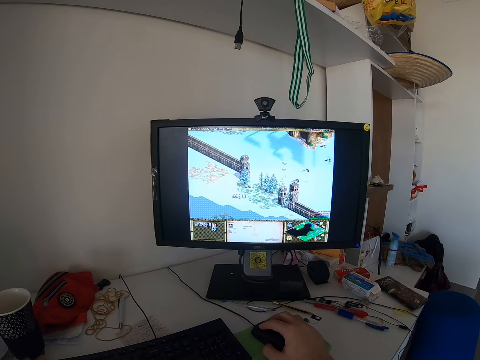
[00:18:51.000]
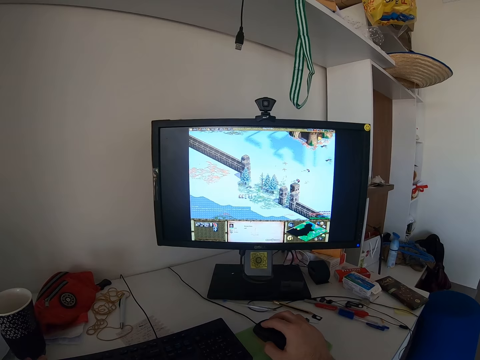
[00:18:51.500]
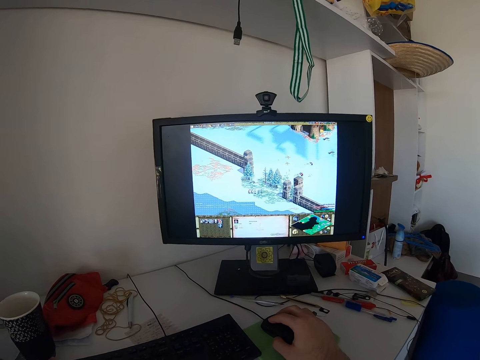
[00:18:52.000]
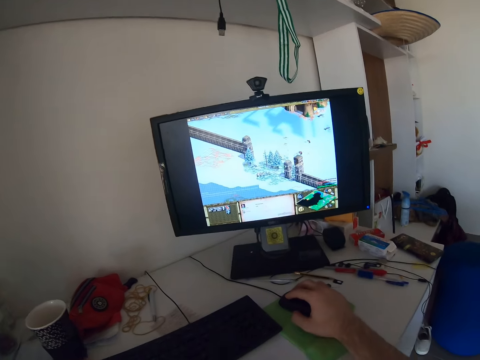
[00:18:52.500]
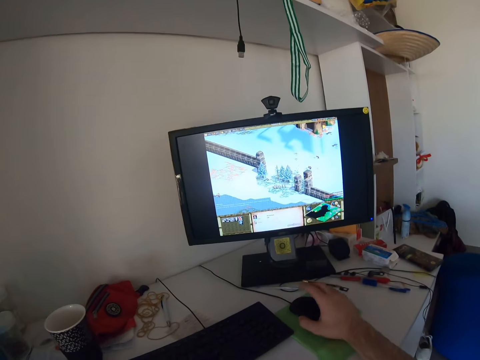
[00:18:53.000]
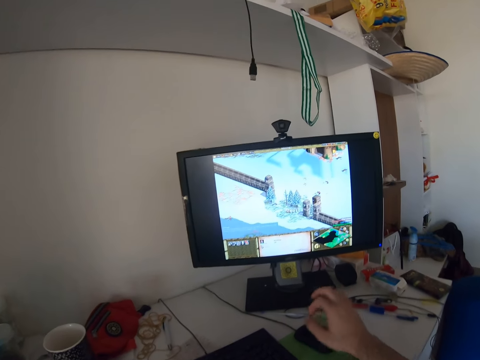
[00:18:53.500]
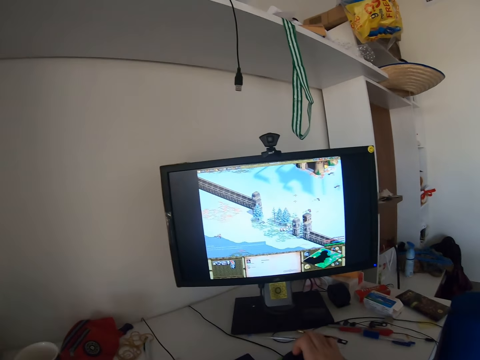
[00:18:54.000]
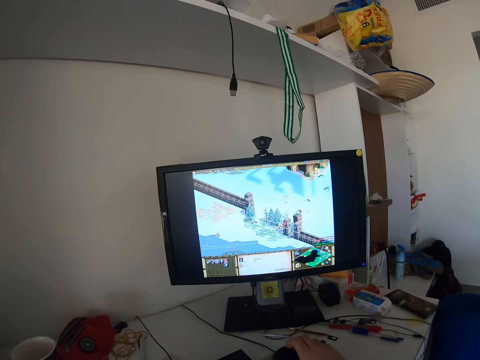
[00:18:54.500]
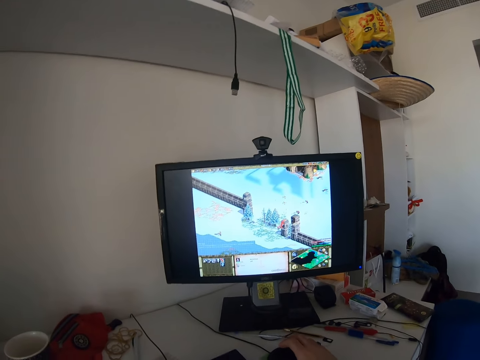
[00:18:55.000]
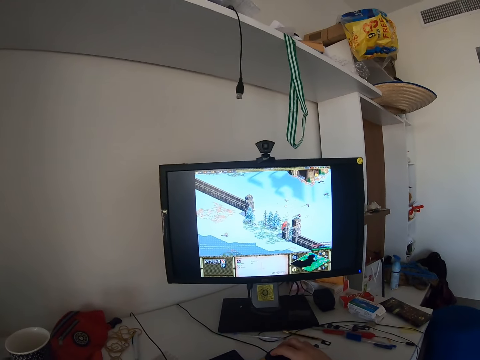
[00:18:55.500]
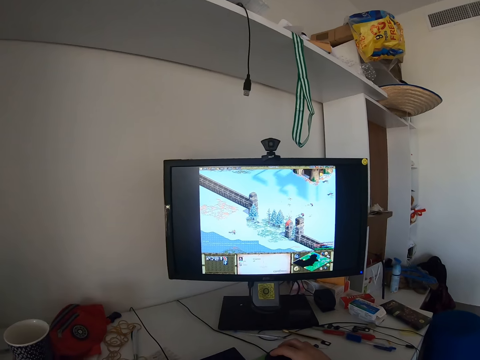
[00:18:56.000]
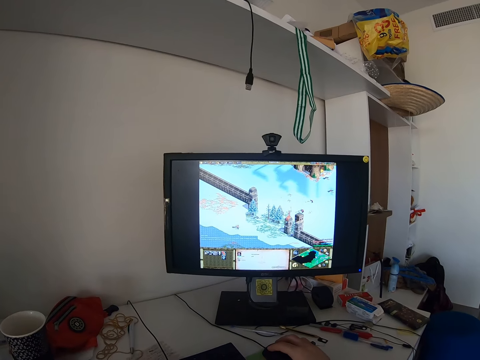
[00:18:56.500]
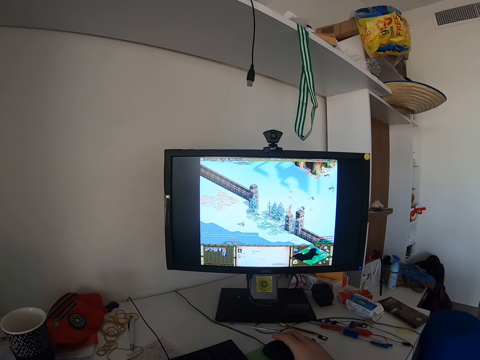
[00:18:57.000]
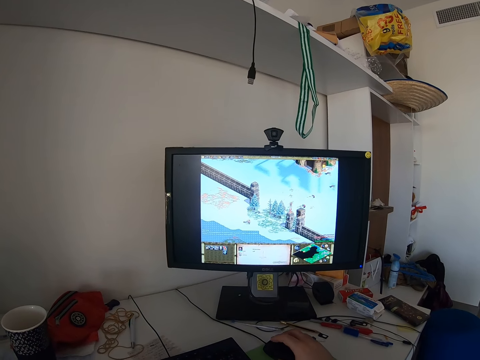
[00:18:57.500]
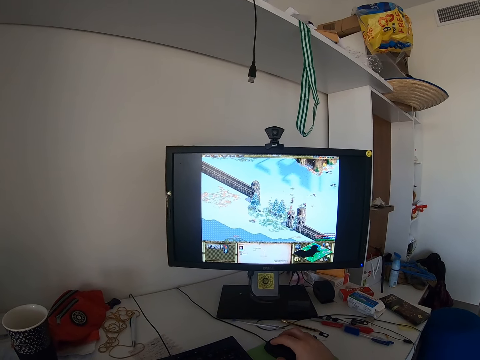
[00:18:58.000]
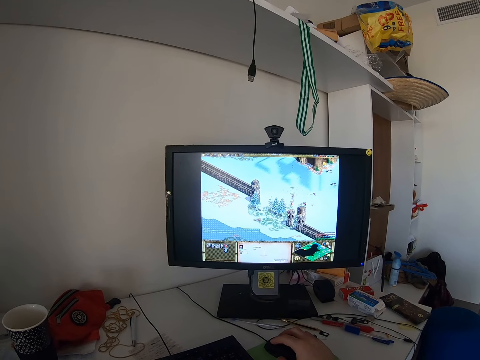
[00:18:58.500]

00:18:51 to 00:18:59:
The camera wearer lifts his right hand. He plays a game on the monitor with the mouse.

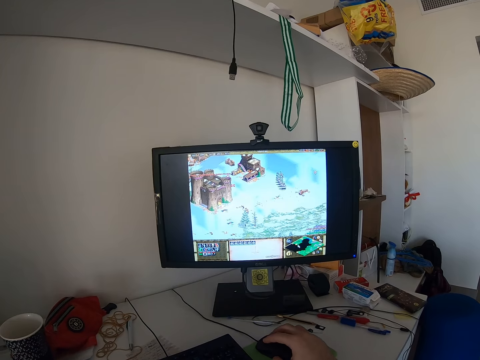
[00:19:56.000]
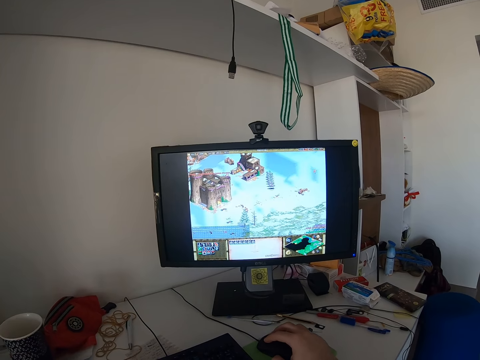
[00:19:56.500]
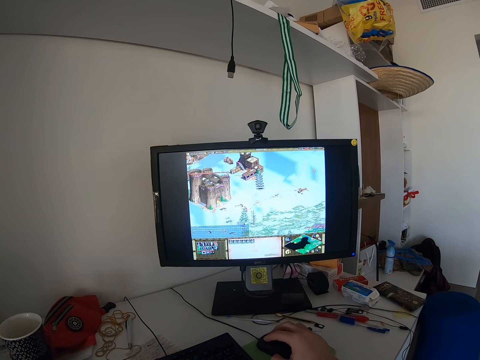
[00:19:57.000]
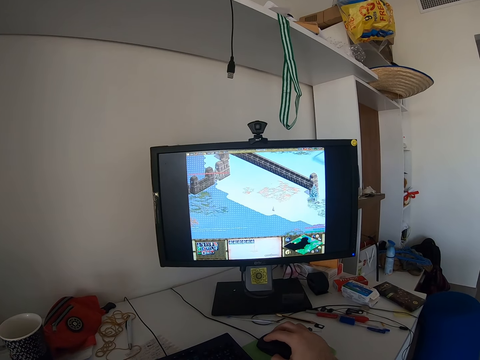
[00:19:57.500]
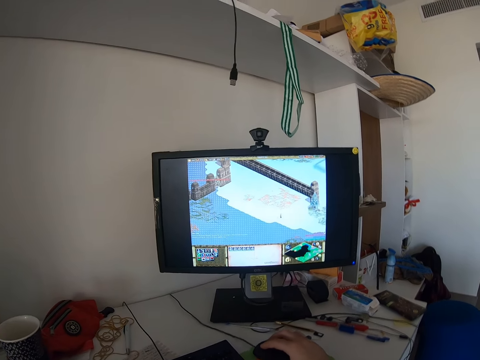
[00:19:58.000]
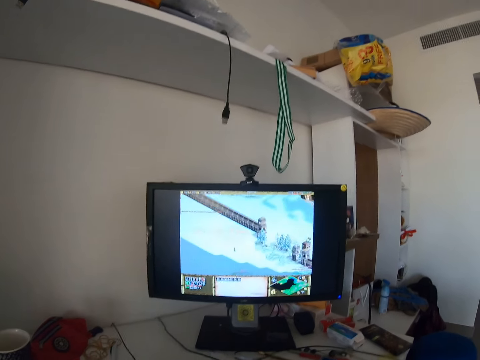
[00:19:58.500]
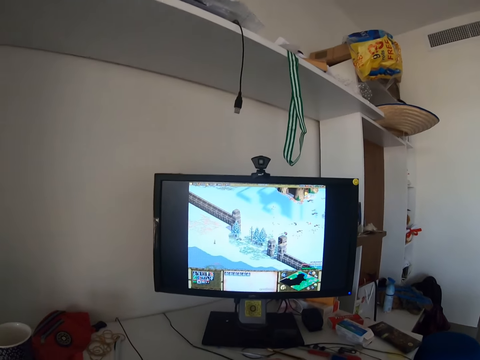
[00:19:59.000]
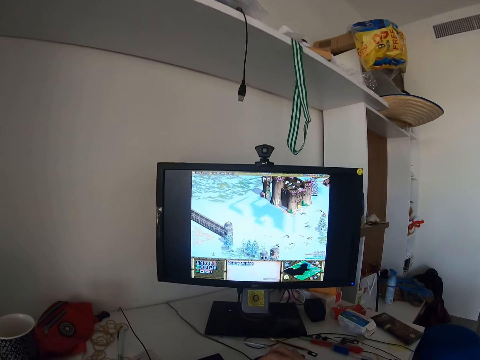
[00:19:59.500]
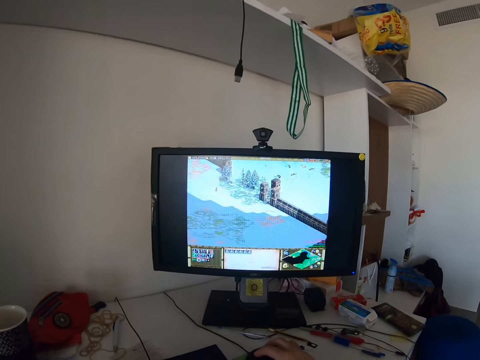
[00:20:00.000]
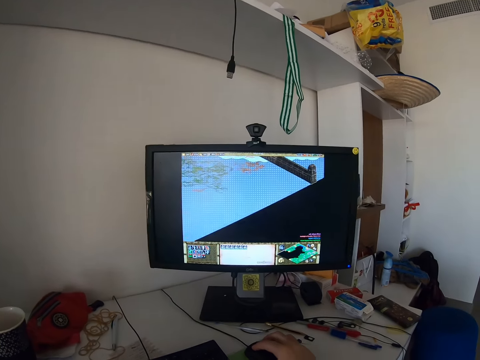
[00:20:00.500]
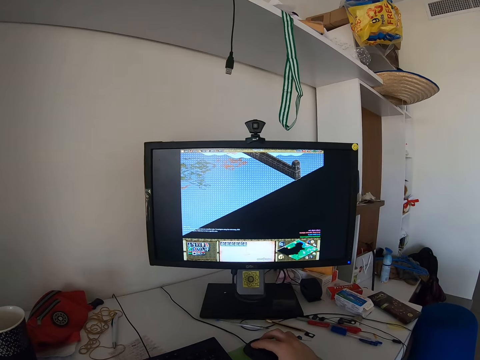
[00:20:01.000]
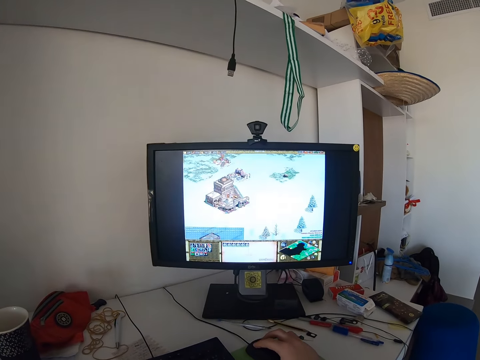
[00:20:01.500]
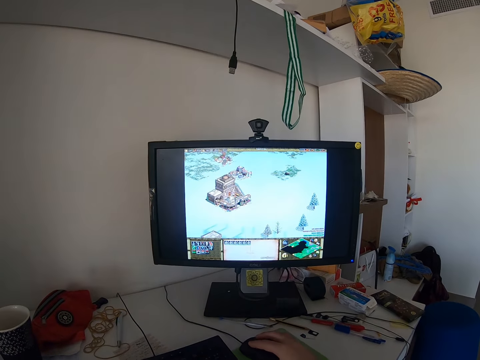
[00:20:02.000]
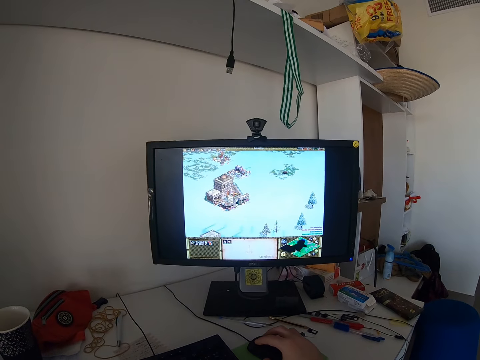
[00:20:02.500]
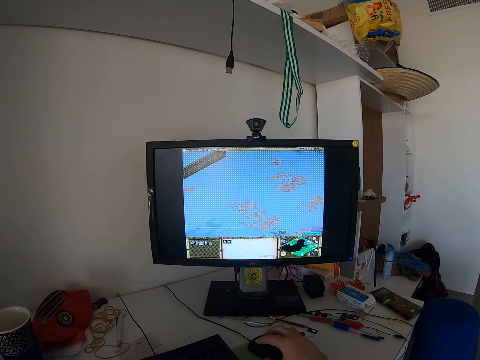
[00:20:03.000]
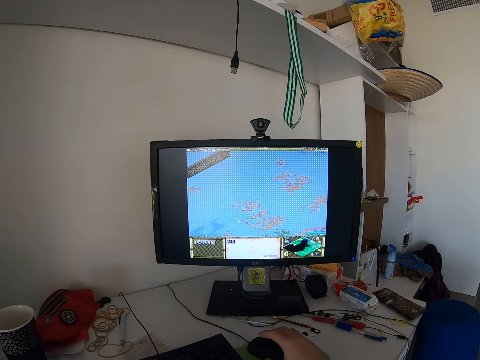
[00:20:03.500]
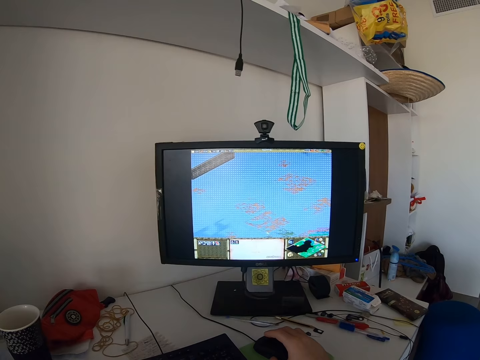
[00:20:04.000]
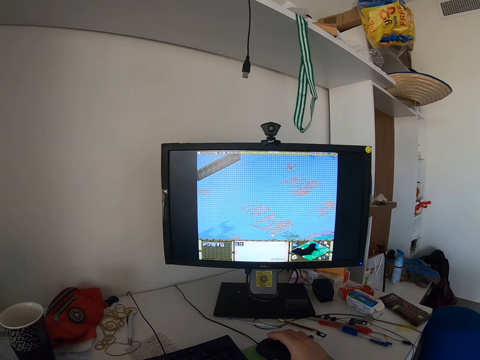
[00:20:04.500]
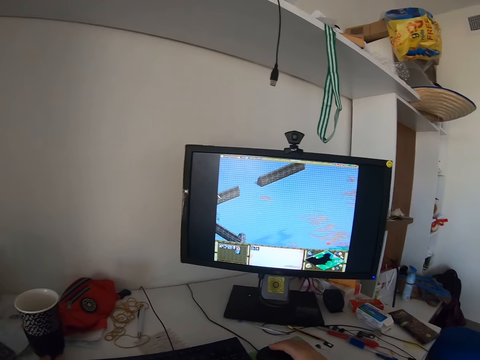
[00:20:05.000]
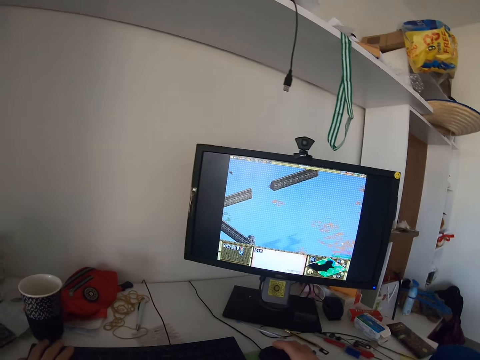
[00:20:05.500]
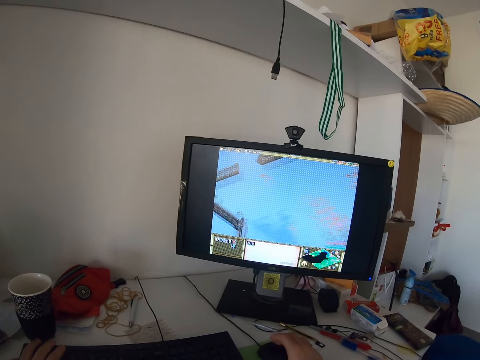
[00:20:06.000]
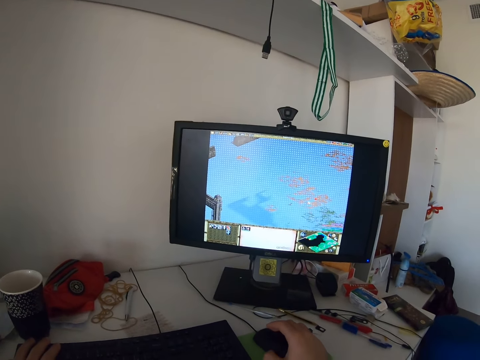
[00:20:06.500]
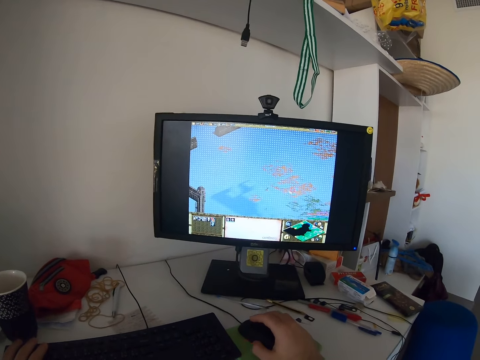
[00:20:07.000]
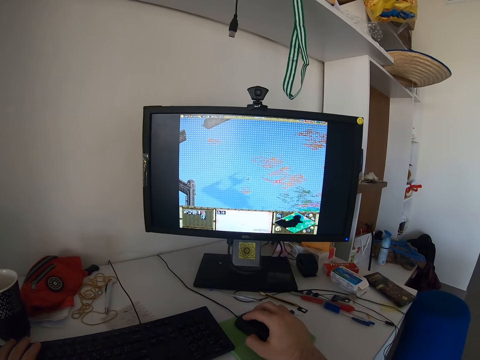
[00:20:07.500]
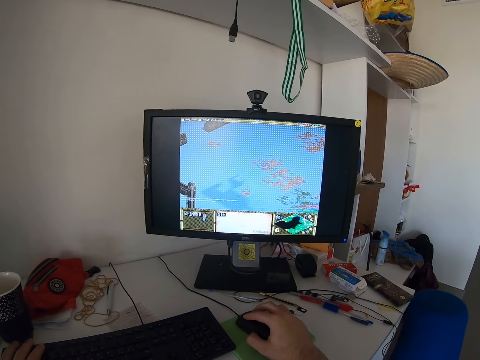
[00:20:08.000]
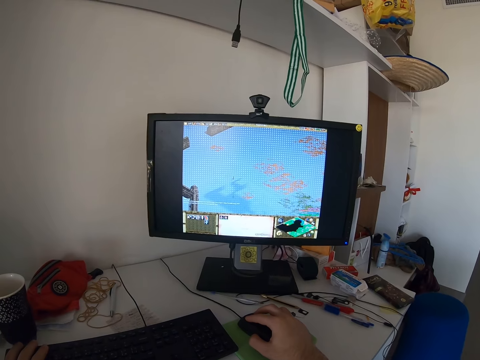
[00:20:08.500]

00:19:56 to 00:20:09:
The camera wearer moves his body. He moves his body again.

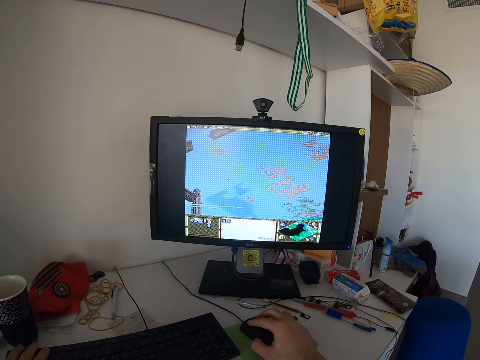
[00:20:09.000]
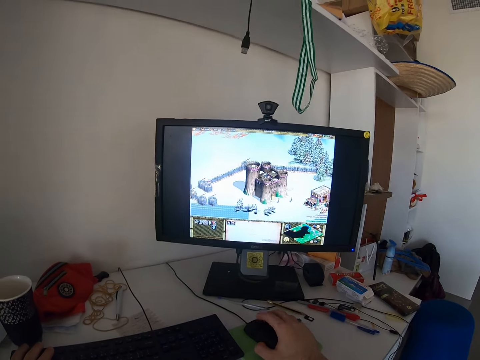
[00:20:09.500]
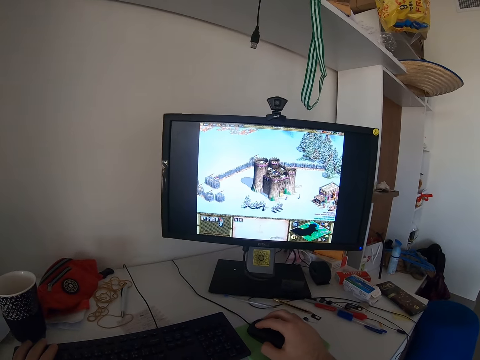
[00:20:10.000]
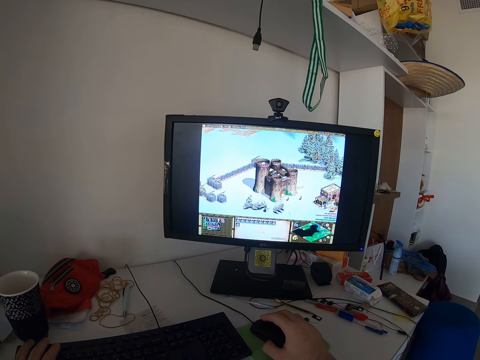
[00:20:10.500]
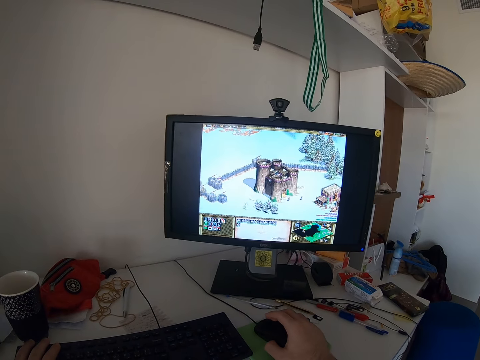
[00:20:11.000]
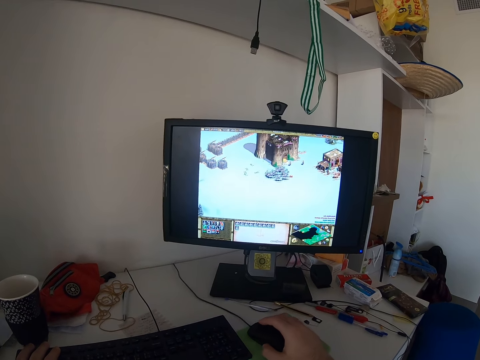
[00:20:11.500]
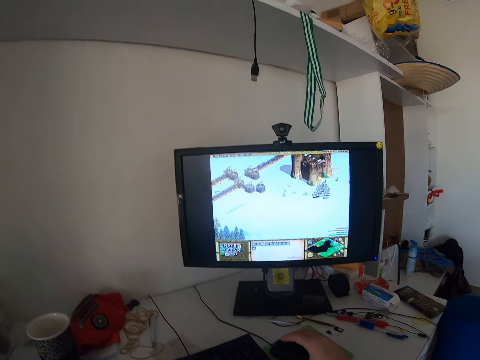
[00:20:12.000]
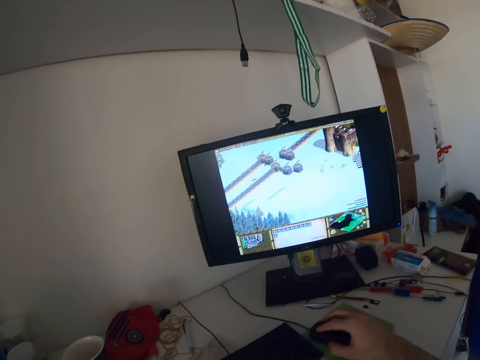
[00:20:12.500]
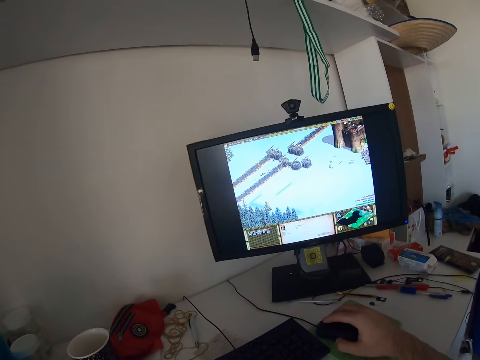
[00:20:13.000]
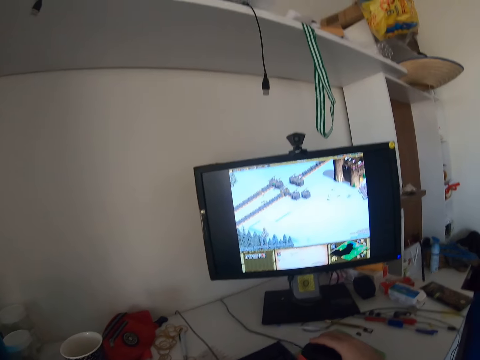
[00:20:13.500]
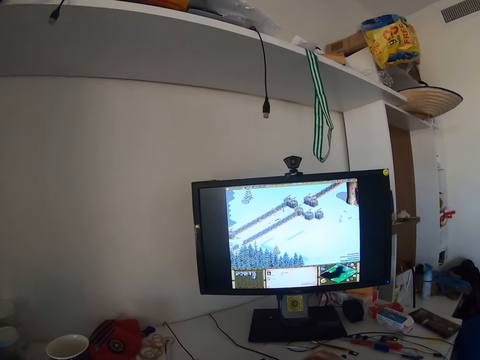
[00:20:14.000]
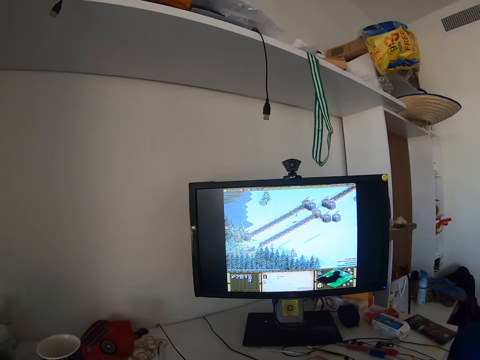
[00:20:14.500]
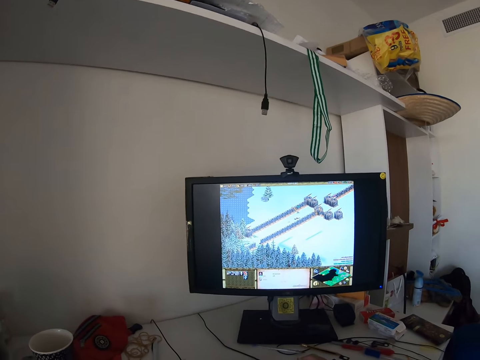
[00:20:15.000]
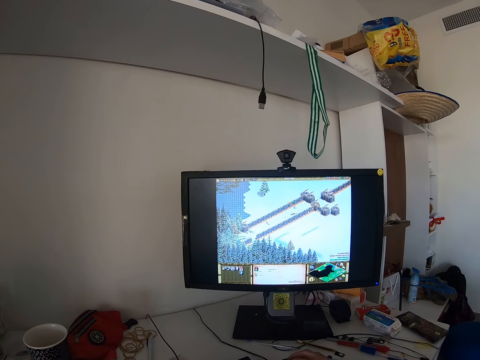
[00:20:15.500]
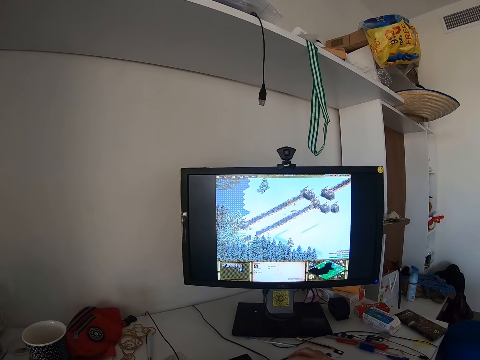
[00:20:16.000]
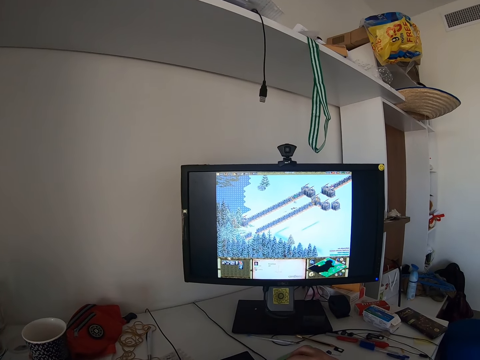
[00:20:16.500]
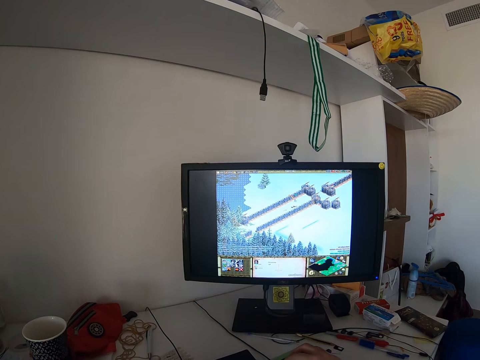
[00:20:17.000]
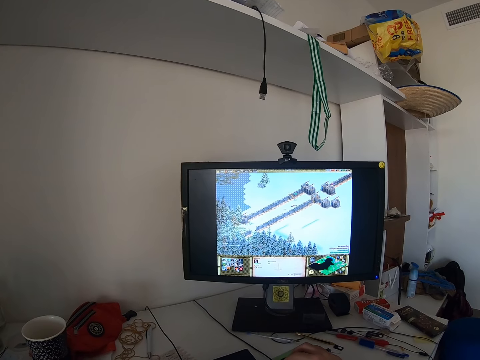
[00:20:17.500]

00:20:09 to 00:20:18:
The camera wearer looks at the monitor.
